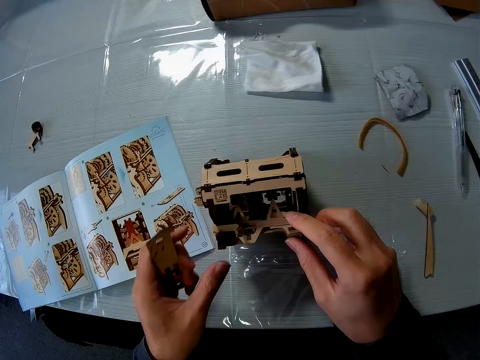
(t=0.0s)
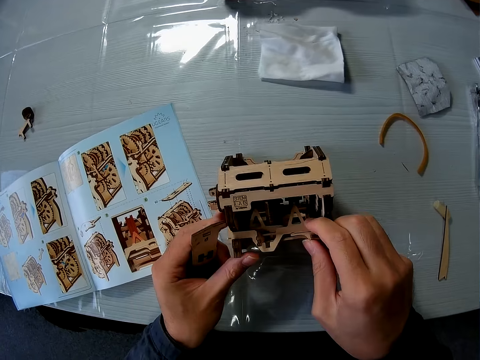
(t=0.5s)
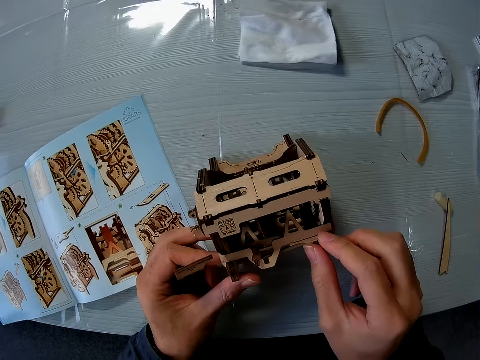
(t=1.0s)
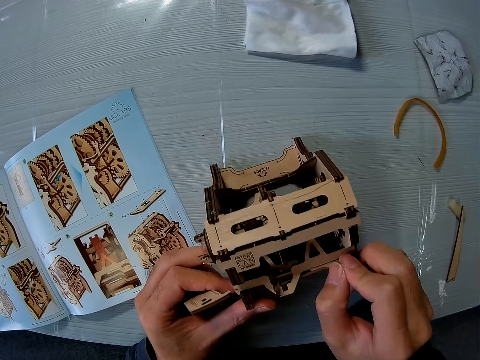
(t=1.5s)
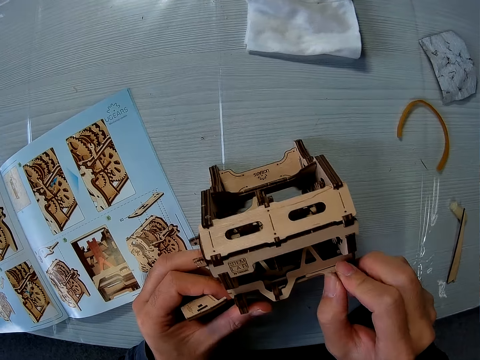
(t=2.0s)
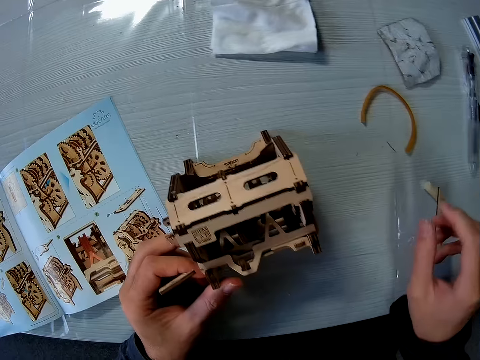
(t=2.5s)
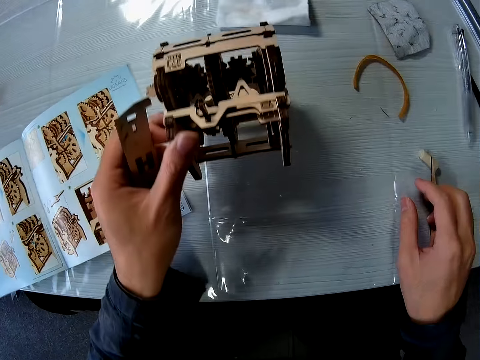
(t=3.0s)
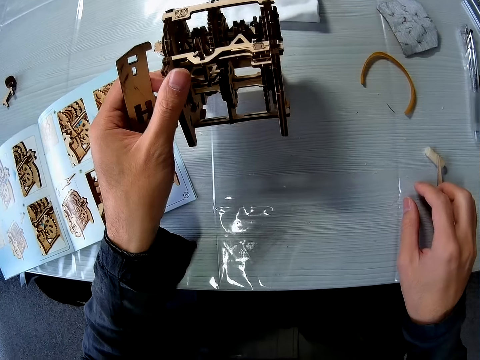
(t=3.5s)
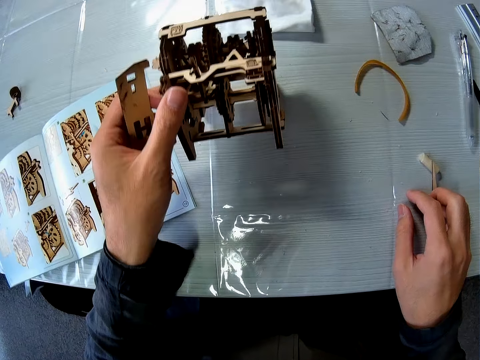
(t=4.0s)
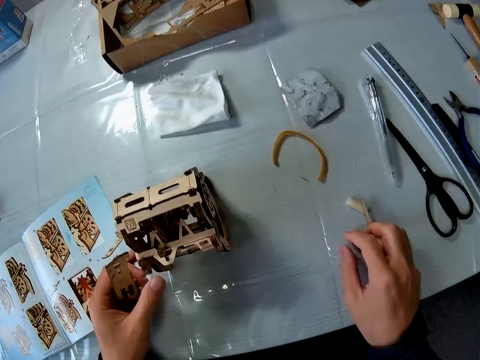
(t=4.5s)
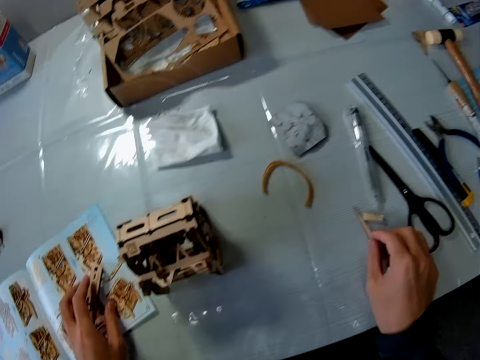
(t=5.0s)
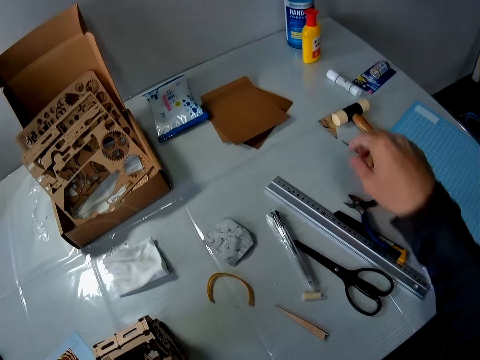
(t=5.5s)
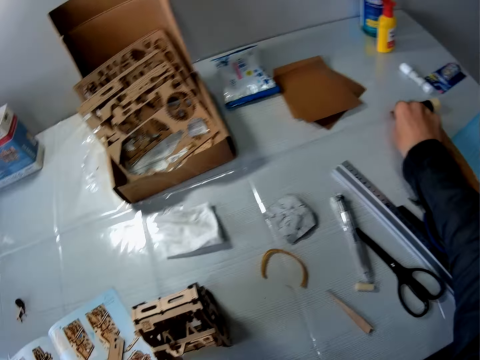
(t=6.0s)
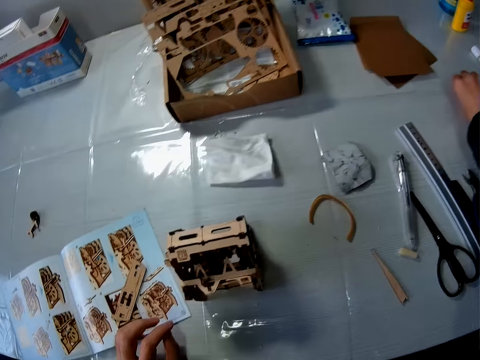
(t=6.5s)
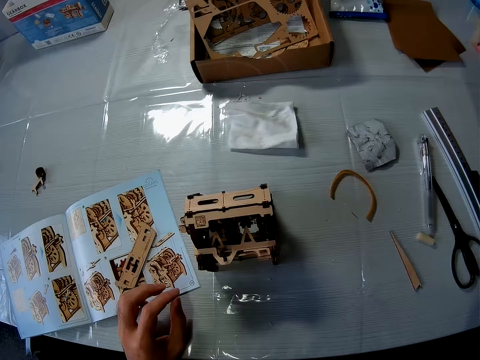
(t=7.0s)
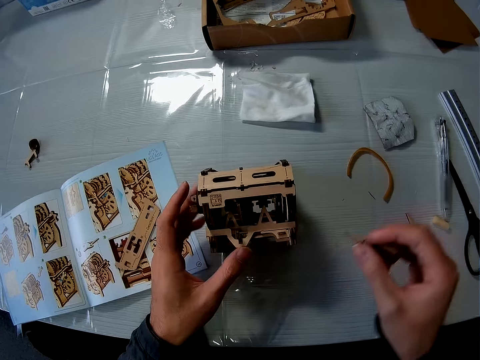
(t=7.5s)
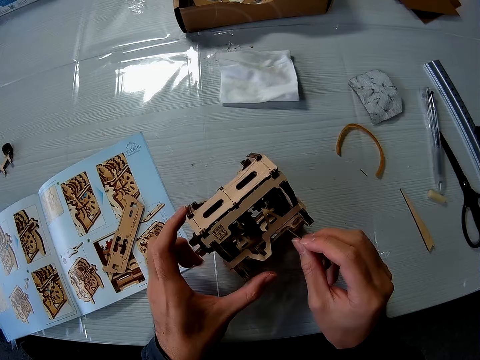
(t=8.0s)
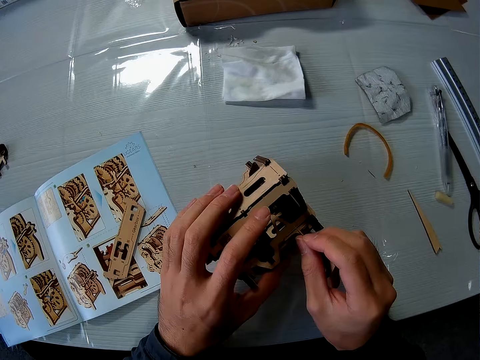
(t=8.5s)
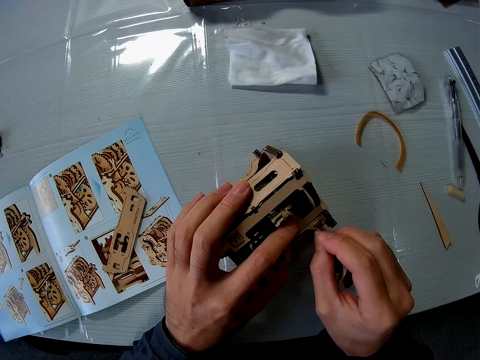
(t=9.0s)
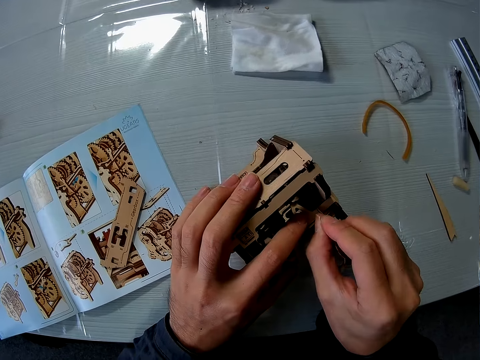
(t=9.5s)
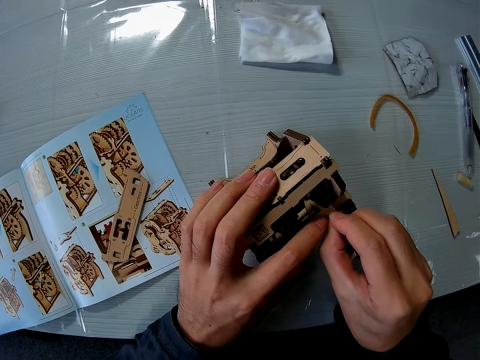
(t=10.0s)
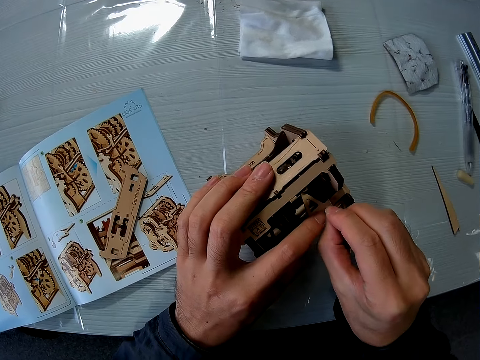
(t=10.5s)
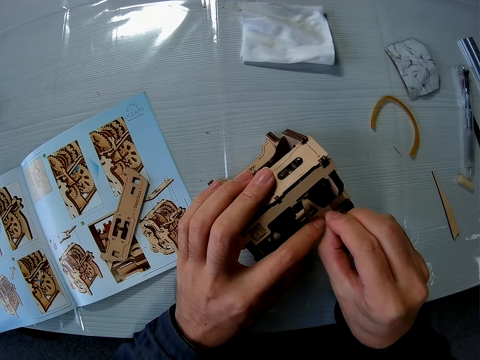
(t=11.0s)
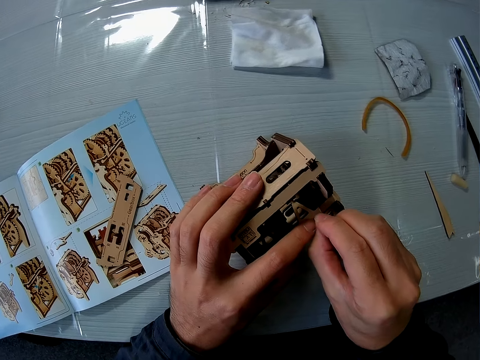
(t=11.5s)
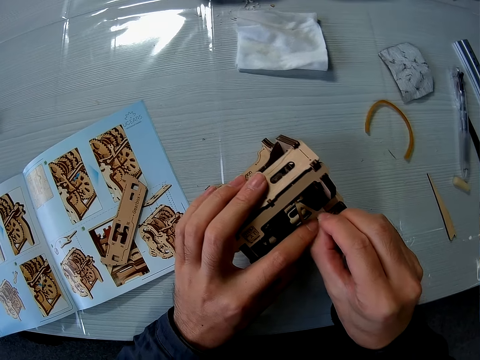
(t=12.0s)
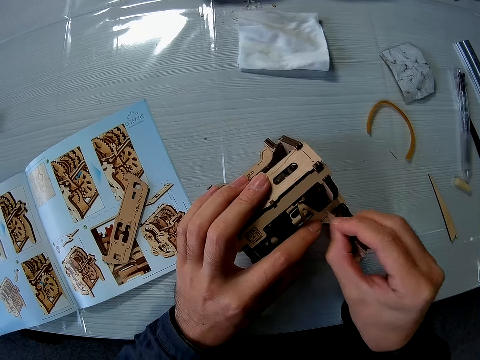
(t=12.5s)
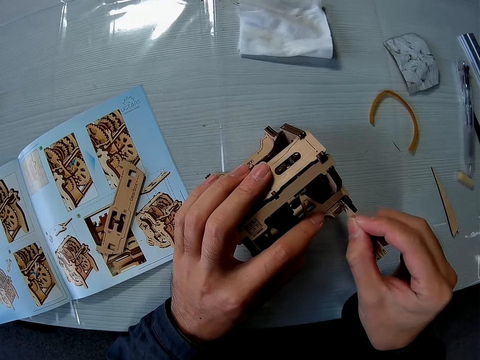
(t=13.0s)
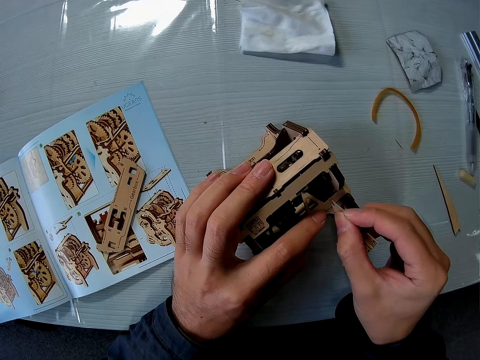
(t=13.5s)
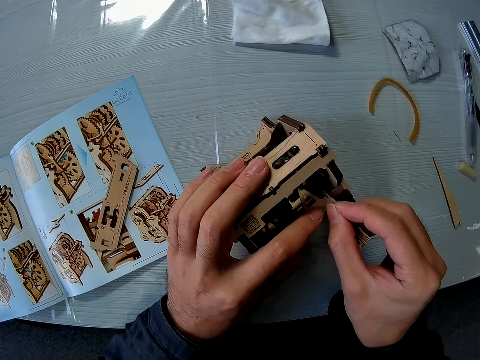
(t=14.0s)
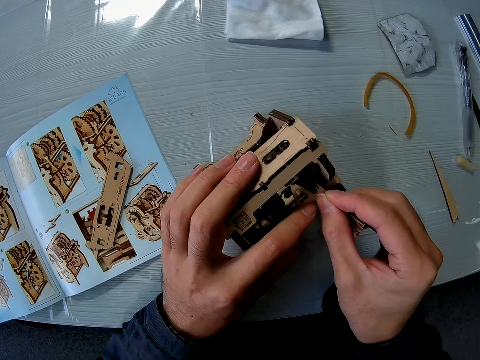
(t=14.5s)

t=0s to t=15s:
The camera wearer adjusts a cardboard structure. They touch the laser cut model and look at the laser cut model. They pick up a sandpaper from a table. They smoothen the cardboard structure with the sandpaper. They cut the laser cut model.

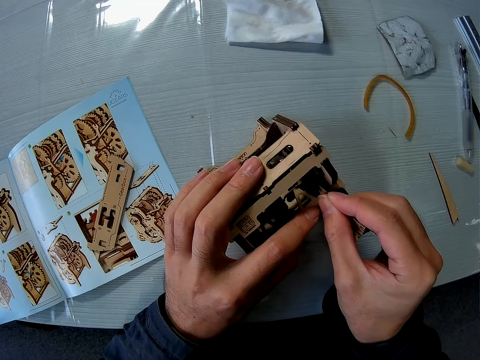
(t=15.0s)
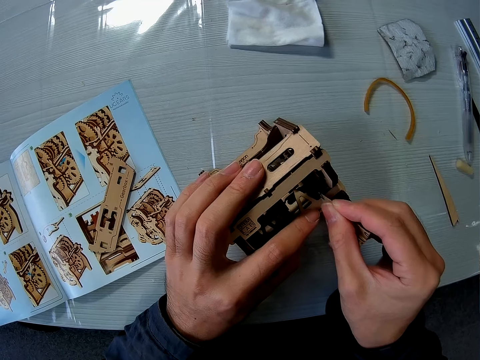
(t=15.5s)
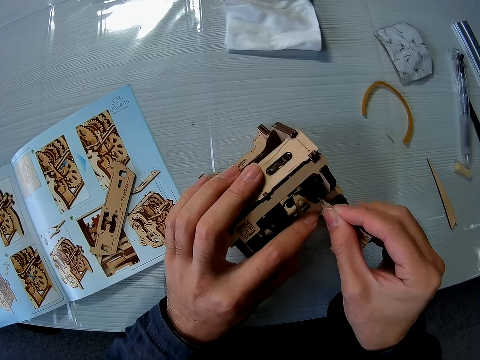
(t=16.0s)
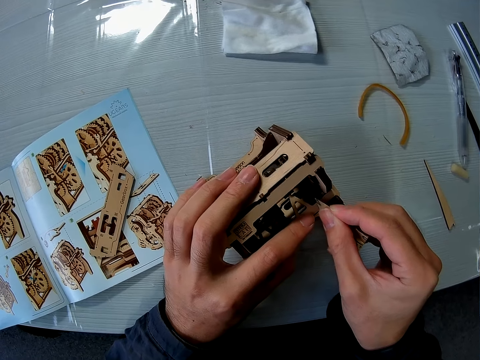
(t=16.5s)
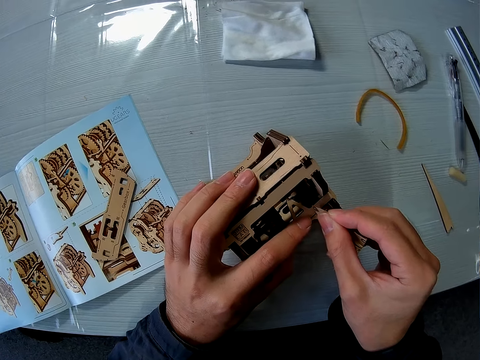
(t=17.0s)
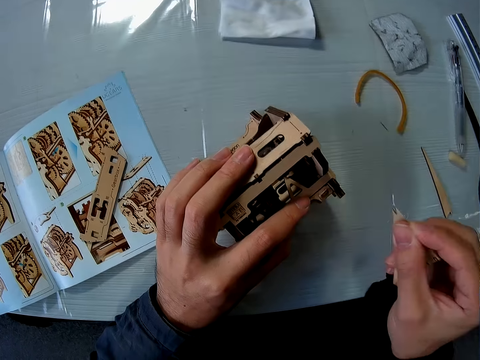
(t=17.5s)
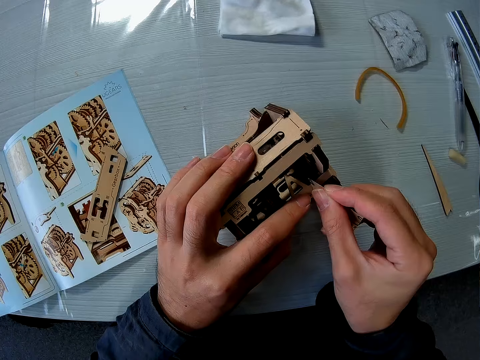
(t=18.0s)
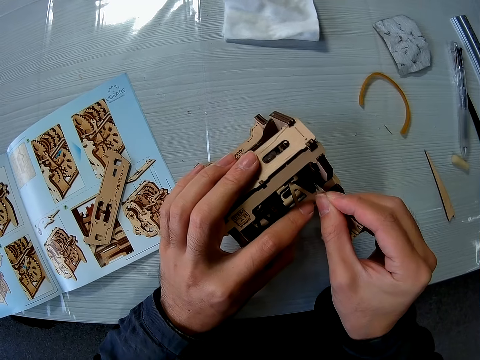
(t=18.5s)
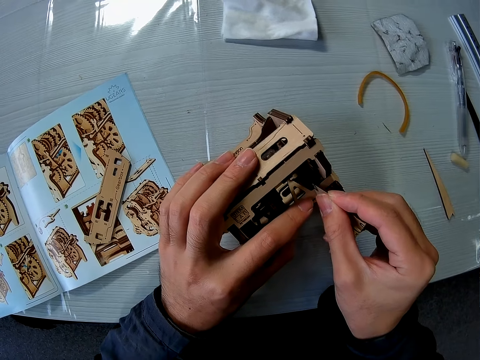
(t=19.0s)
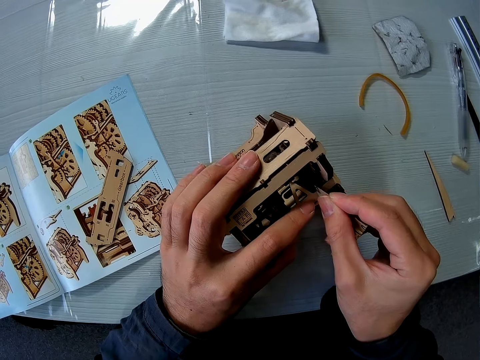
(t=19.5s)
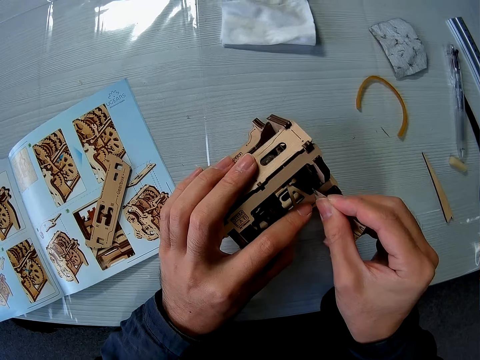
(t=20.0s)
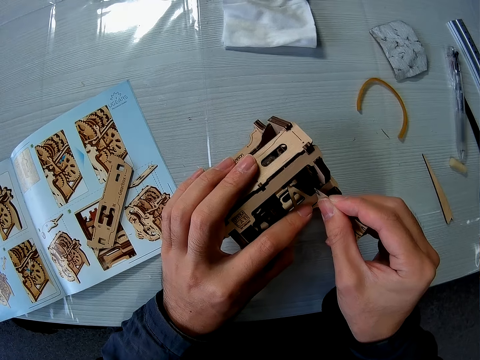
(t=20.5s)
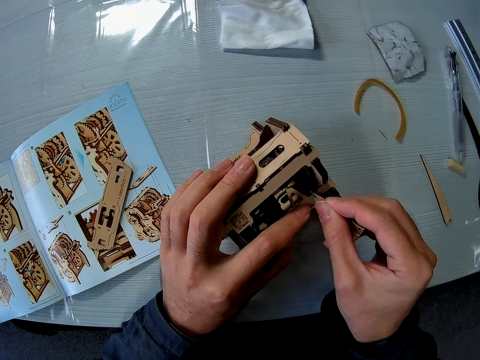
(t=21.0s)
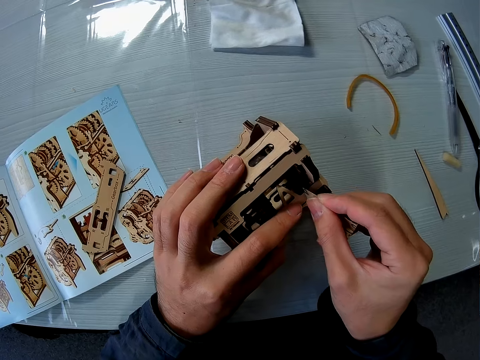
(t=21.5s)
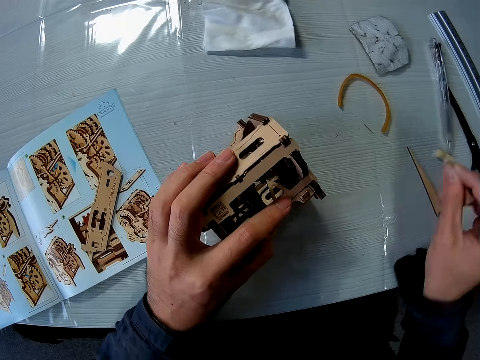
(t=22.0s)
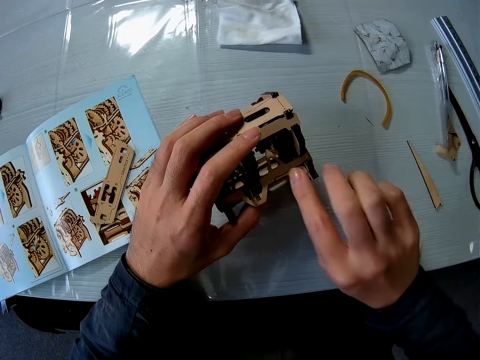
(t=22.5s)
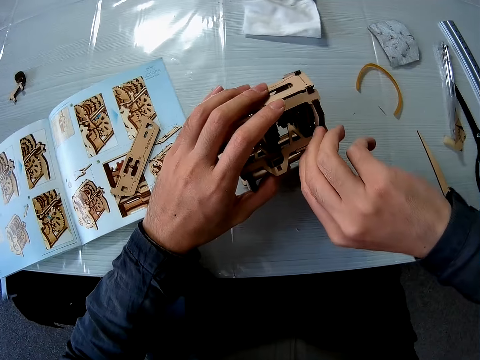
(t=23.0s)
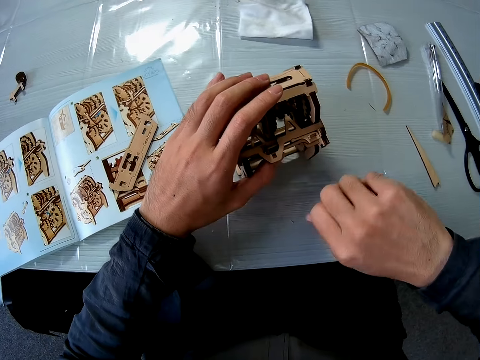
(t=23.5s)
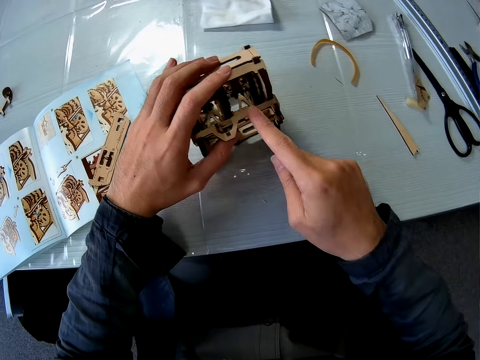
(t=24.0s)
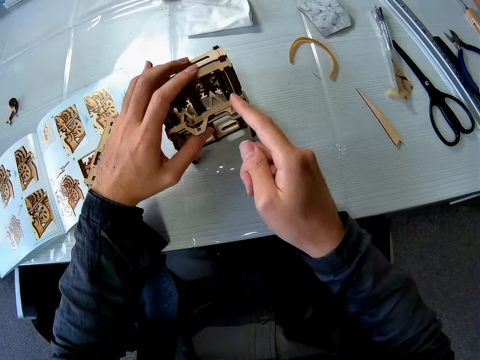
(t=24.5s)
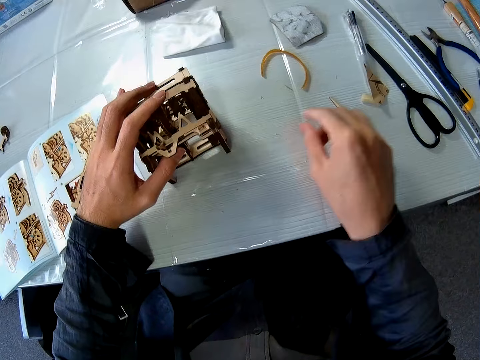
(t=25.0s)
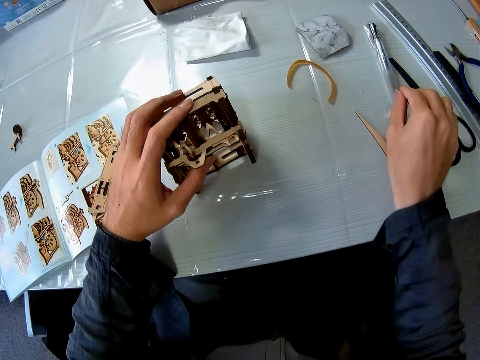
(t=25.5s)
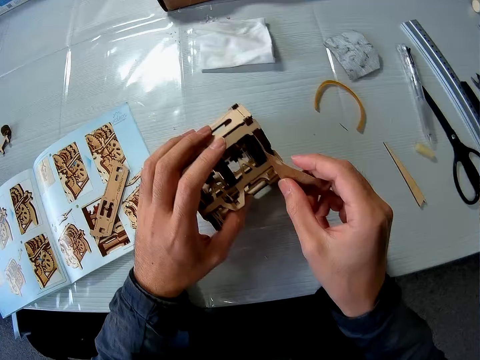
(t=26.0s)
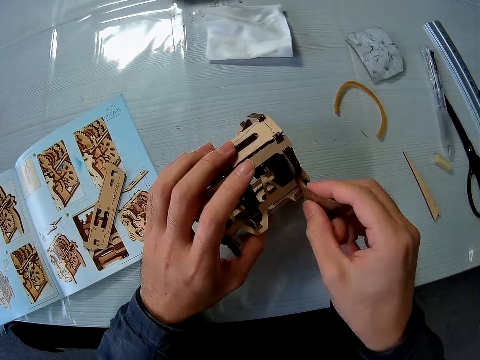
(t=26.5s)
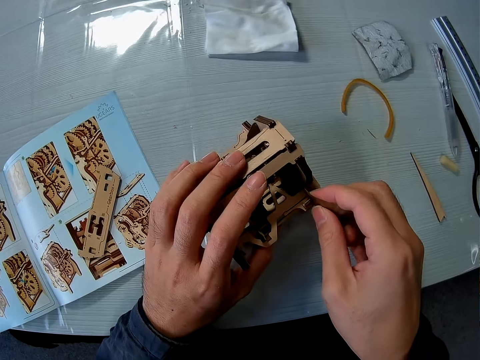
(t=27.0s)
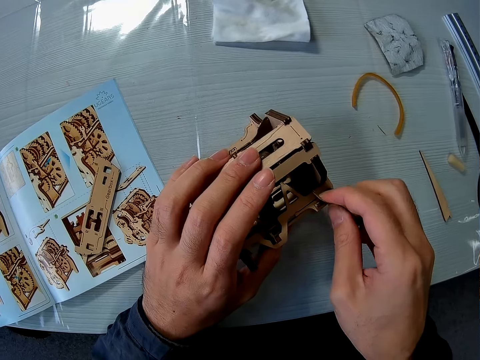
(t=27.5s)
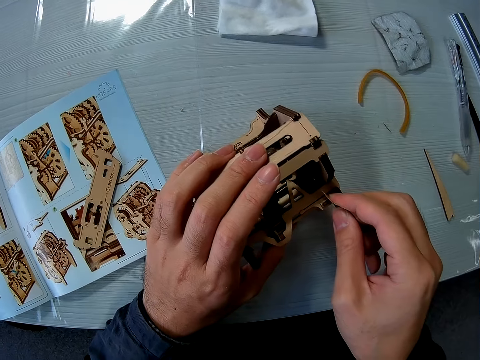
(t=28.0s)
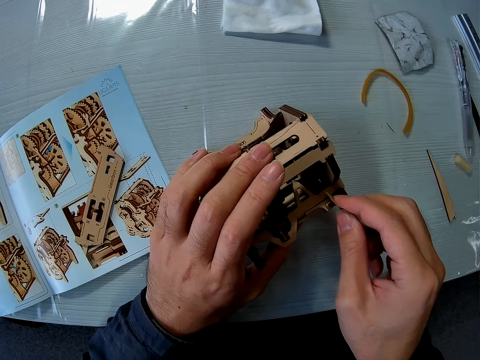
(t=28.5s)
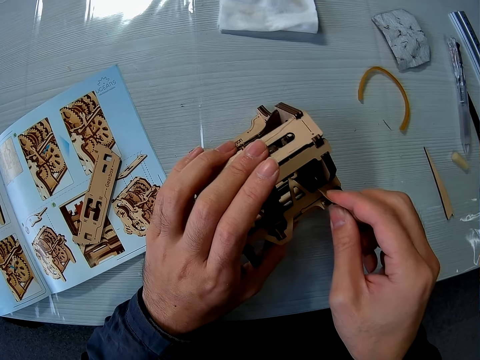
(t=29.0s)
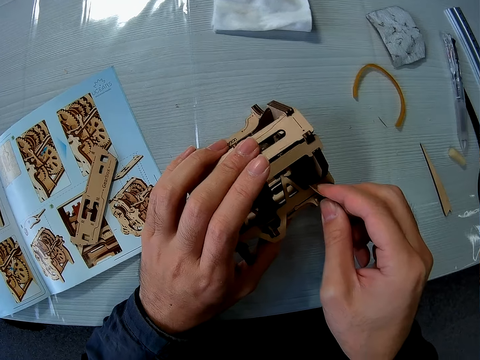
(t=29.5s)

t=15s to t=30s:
The camera wearer drops the sandpaper on the table. He cleans the cardboard structure with his finger. He picks up the sandpaper from the table. He smoothens the cardboard structure with the sandpaper. He cuts the laser cut model.
